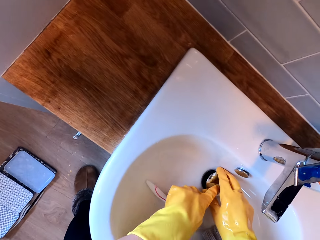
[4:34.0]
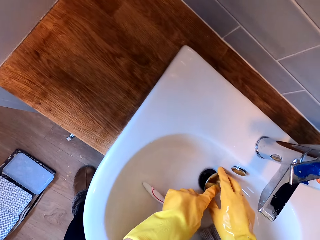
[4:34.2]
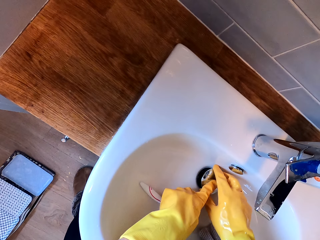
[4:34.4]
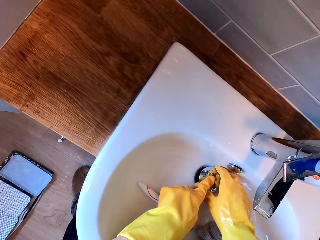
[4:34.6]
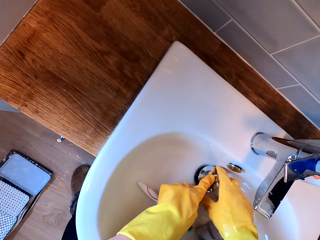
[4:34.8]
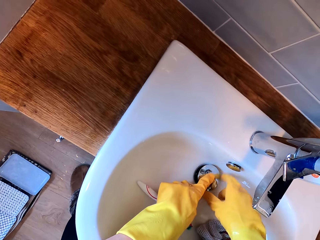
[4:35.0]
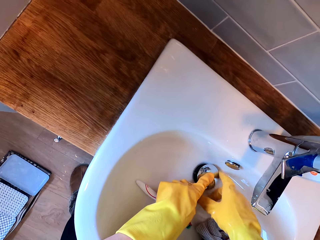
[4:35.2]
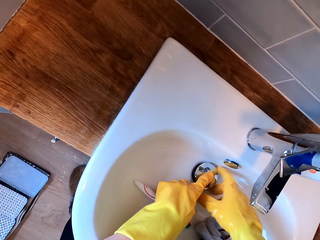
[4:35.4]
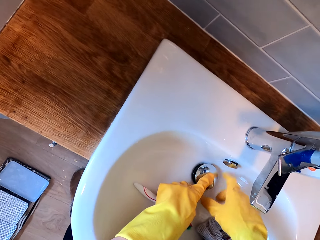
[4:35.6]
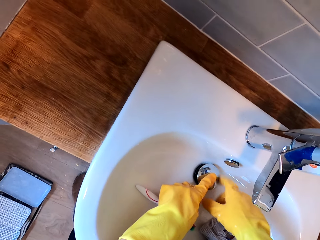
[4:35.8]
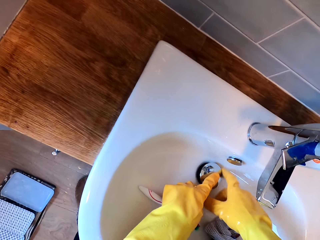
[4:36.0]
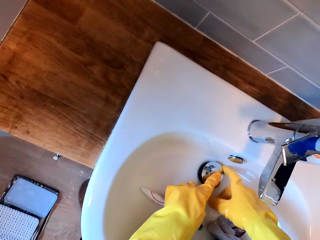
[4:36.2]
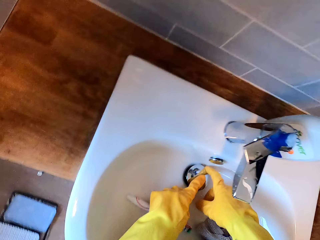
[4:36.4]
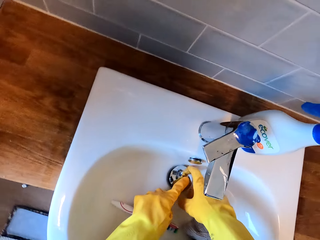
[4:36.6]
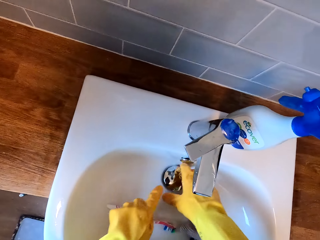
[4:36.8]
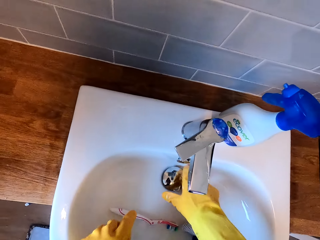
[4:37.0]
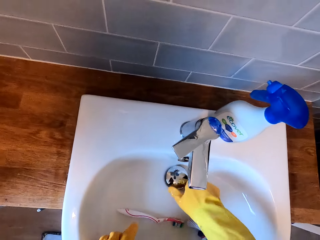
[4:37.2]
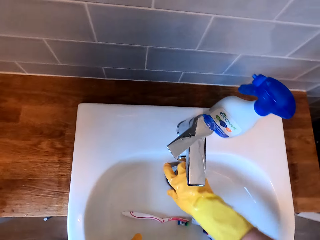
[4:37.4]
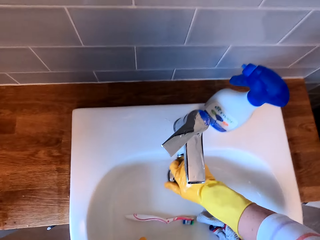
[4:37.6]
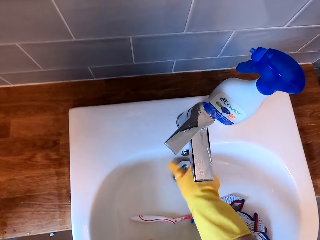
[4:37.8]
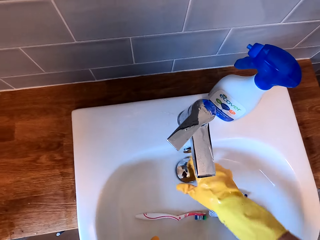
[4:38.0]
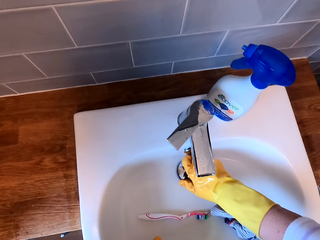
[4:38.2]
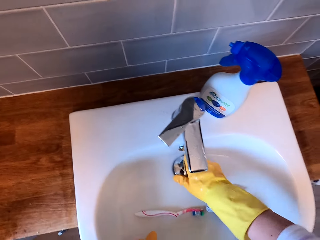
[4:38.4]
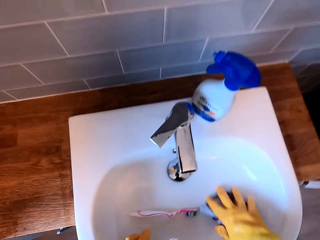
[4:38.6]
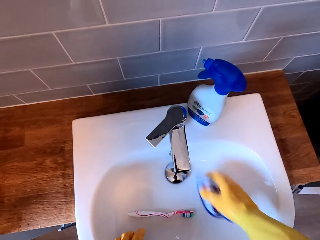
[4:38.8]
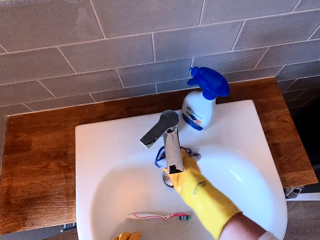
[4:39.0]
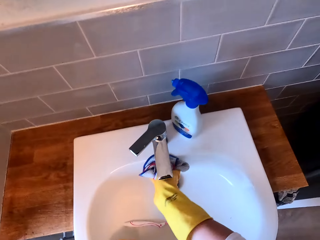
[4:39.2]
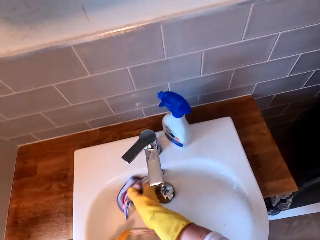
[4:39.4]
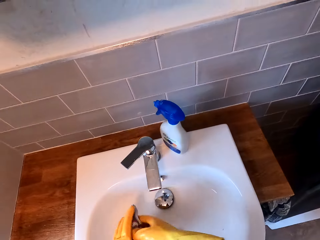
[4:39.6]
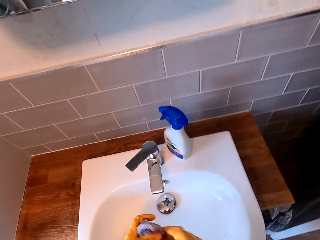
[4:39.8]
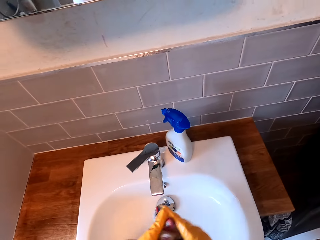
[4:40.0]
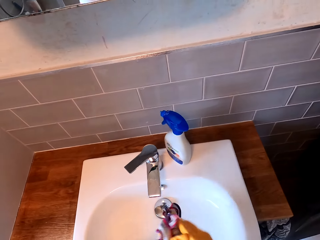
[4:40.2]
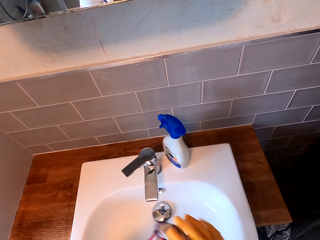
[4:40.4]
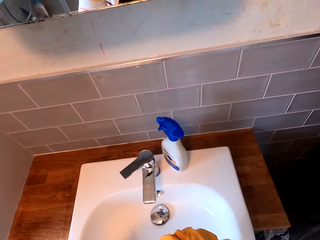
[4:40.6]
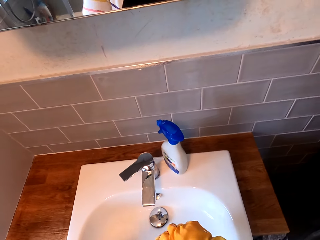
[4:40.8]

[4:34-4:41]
The camera wearer puts a finger on the sink stopper. They pick up a cloth, wipe the sink, and hold the cloth with the other hand. They squeeze a towel in the sink.

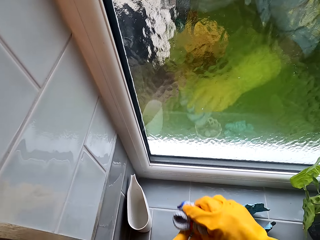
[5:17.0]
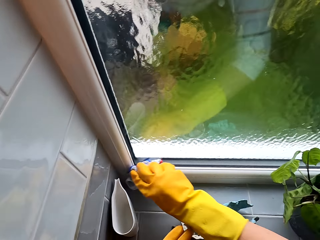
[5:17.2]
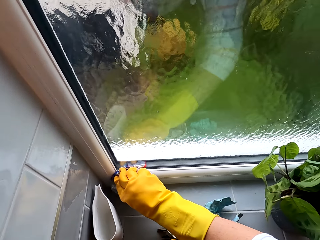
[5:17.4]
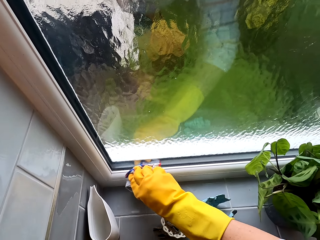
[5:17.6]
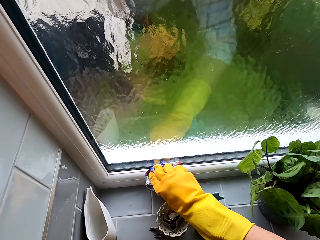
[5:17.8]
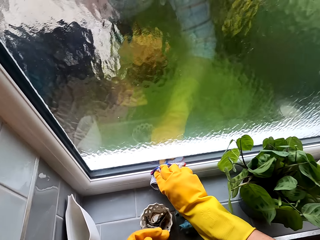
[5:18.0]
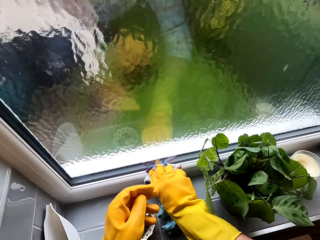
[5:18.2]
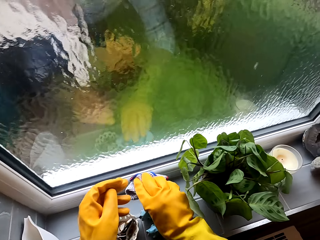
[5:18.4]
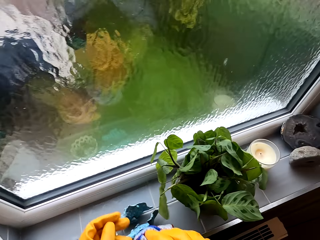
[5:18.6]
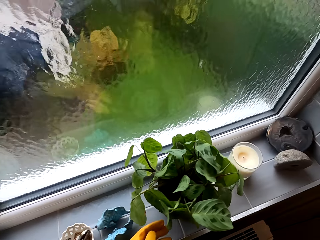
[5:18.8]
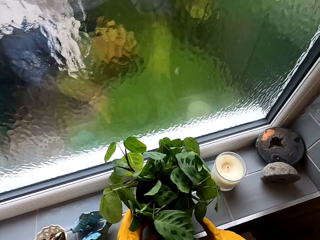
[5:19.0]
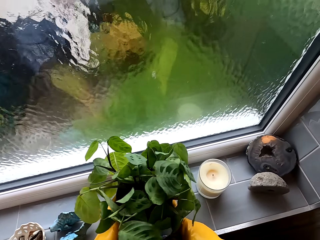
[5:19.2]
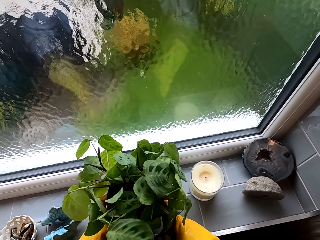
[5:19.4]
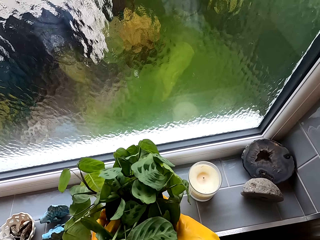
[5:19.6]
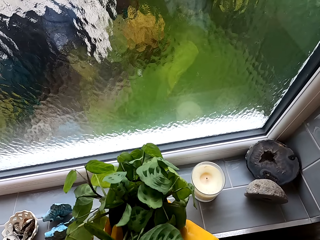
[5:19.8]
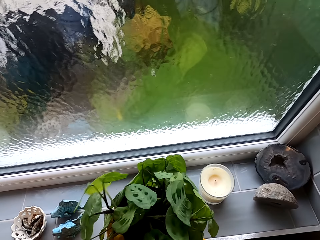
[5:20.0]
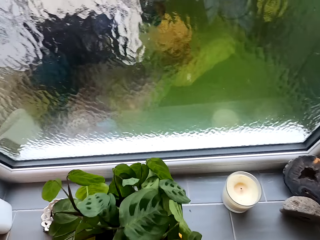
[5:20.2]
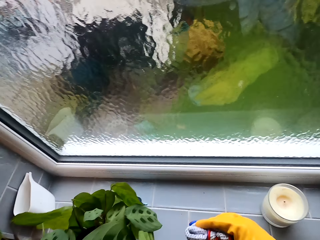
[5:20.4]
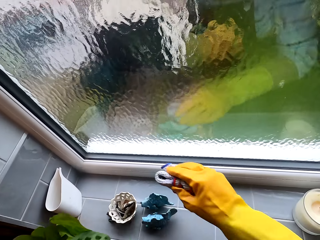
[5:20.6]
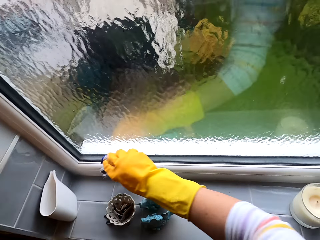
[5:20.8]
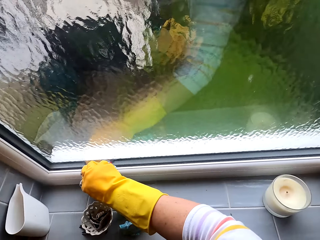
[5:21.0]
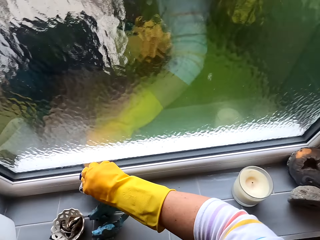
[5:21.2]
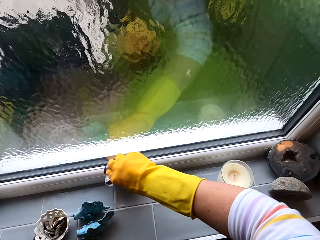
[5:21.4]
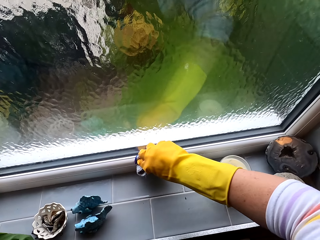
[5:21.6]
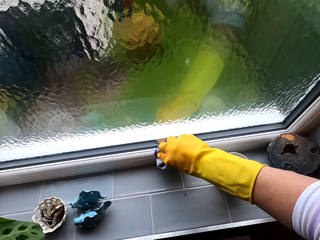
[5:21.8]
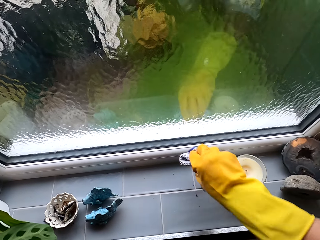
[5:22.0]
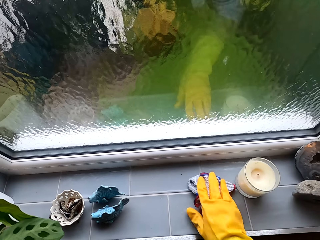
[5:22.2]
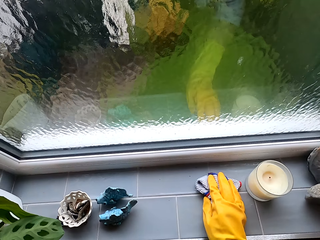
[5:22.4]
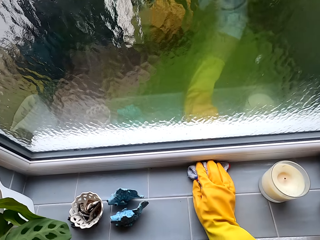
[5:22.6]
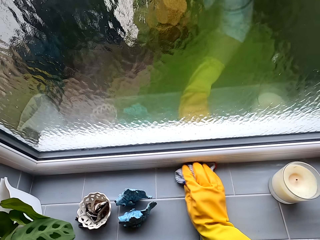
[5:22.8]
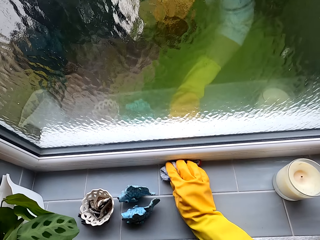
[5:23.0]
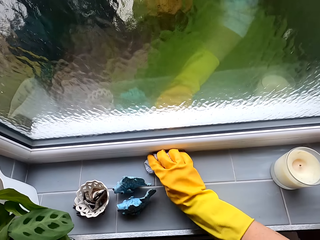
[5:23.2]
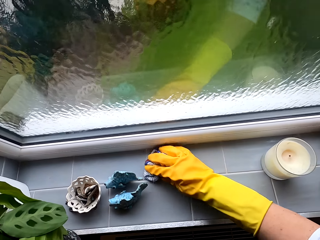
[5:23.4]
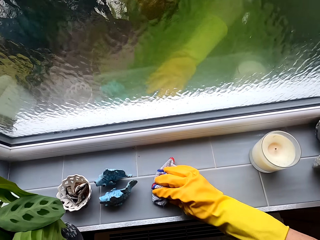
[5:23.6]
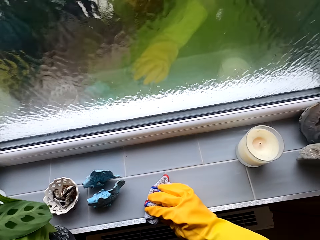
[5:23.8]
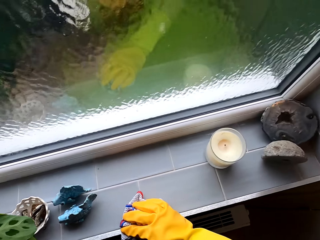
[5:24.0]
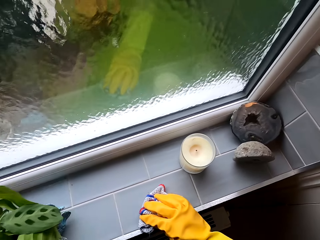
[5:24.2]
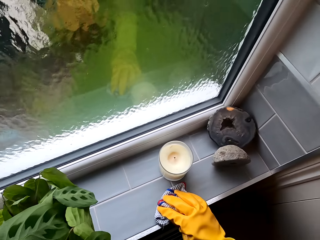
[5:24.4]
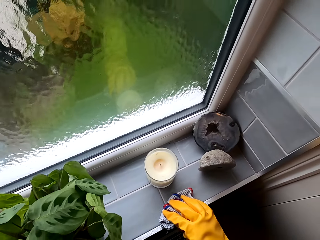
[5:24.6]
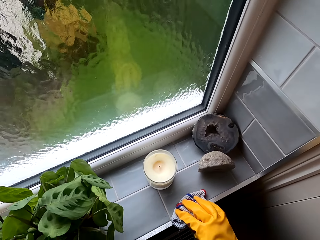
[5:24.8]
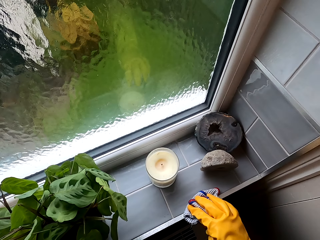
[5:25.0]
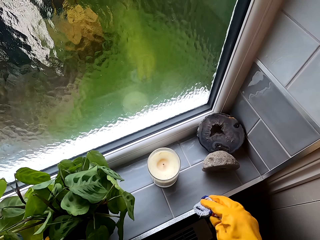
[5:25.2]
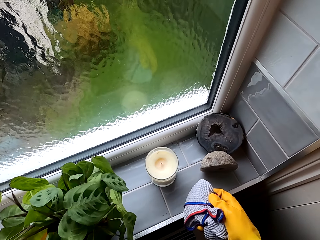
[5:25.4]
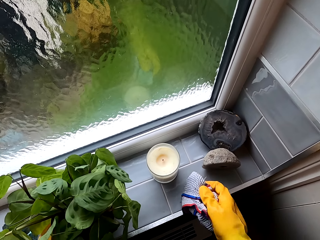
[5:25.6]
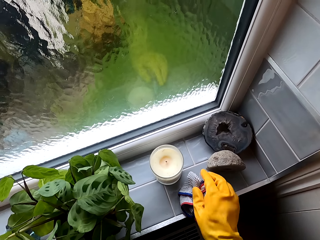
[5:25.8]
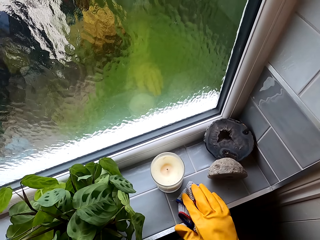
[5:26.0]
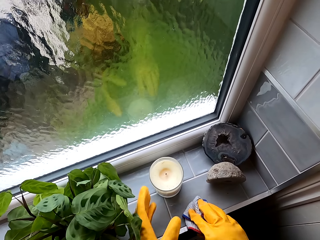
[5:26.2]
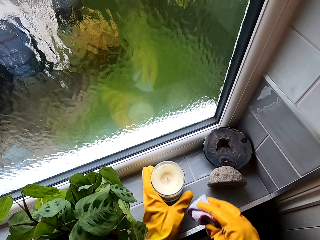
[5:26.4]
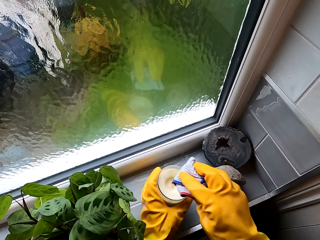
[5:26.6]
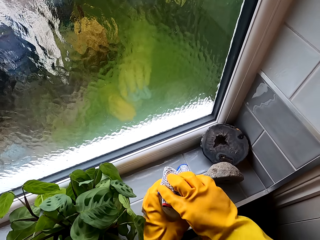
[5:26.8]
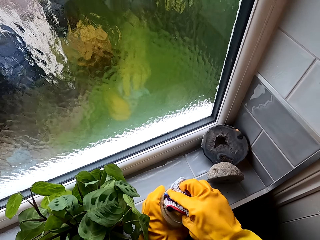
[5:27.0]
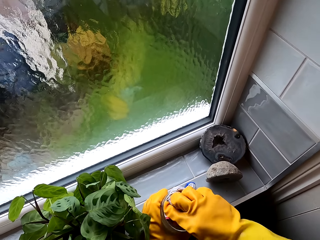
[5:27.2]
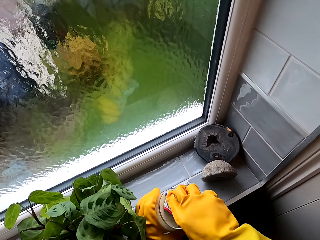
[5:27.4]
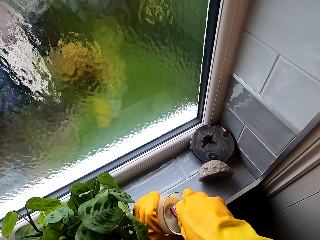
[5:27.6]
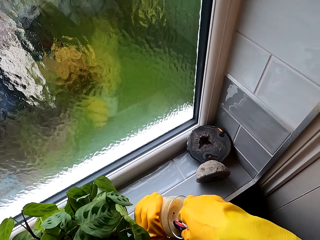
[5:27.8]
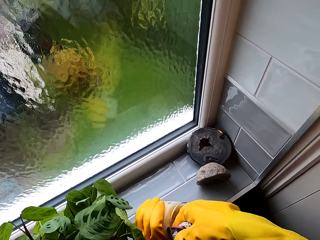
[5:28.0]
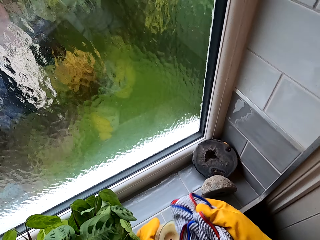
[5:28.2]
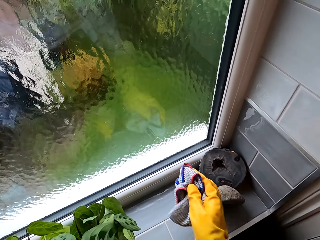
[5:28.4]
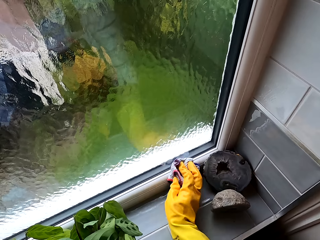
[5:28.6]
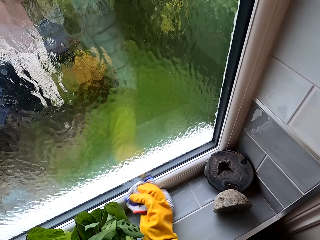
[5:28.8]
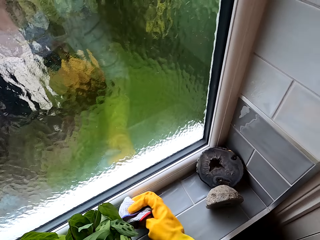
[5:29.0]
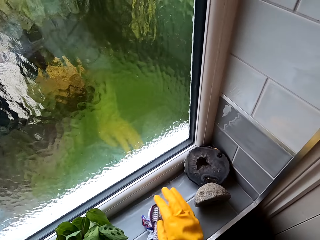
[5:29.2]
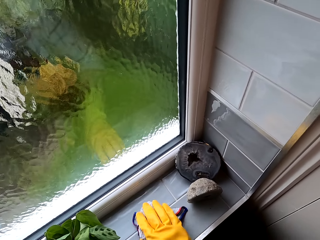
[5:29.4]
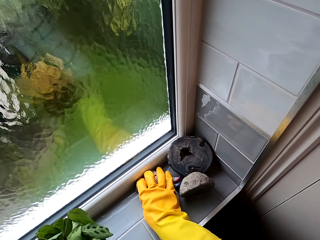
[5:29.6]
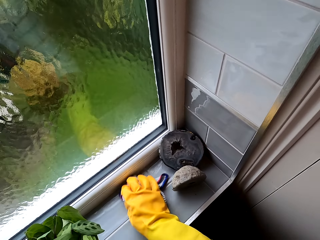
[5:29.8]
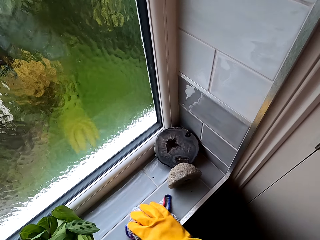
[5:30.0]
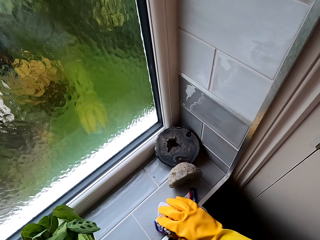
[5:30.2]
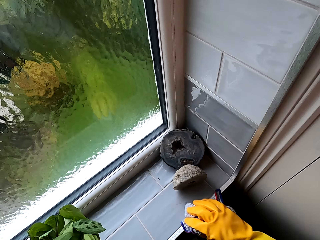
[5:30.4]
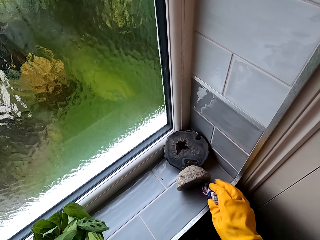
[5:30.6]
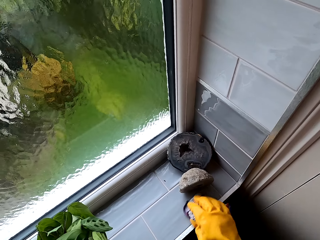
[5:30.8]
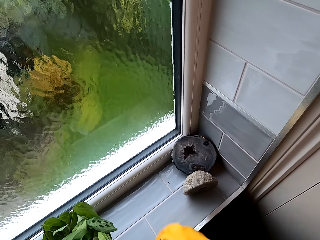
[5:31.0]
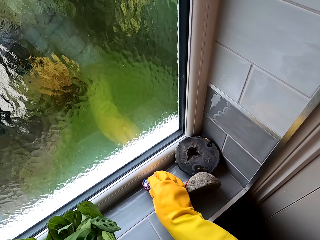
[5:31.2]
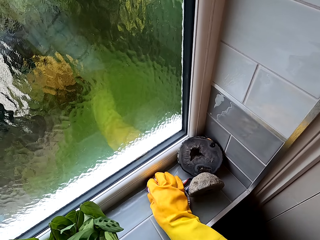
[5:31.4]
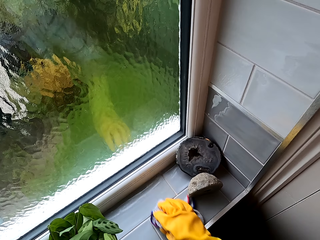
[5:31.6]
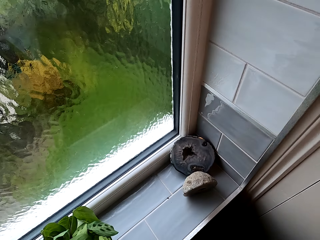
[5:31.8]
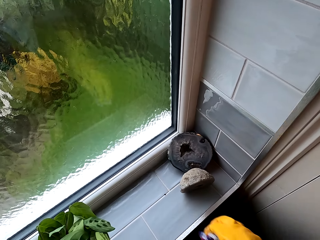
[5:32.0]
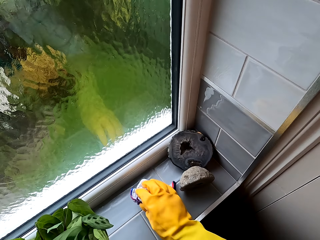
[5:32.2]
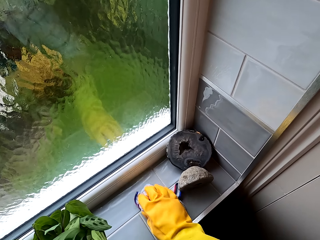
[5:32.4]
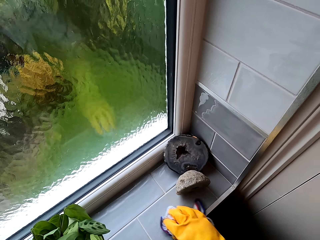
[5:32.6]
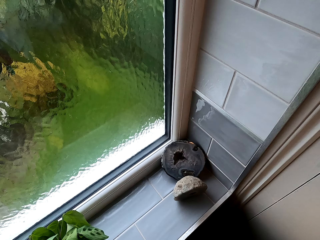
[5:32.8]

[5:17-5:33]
The camera wearer wipes the window using a towel. They move a flower vessel. They wipe the window using the towel. They clean the windowsill. They put the flower vessel on the window. They rest the cloth on the windowsill. They pick up a candle and wipe the candle. They wipe the window using the towel. They clean the windowsill.
